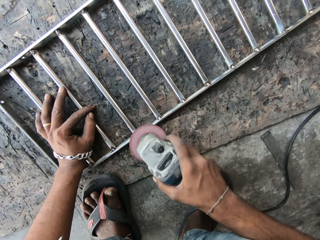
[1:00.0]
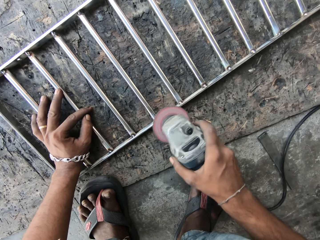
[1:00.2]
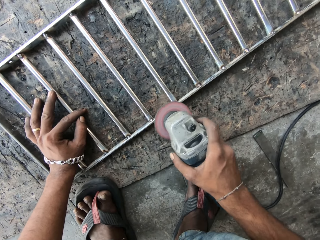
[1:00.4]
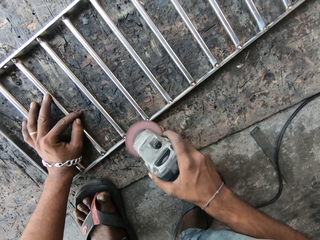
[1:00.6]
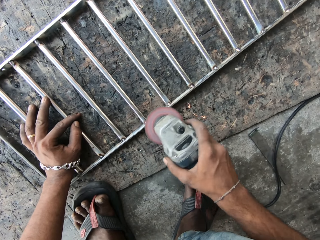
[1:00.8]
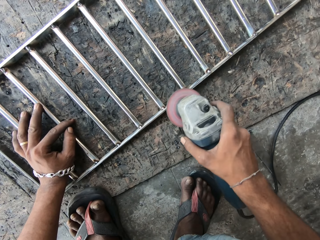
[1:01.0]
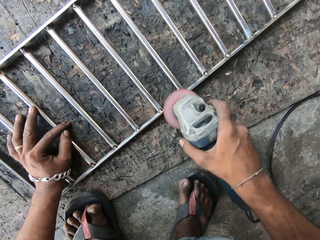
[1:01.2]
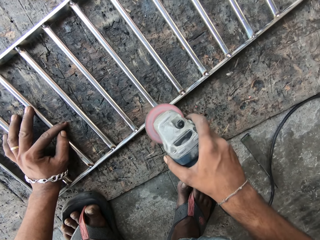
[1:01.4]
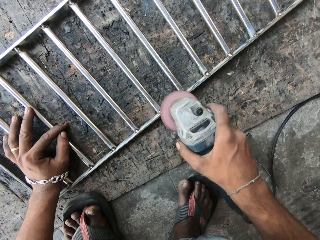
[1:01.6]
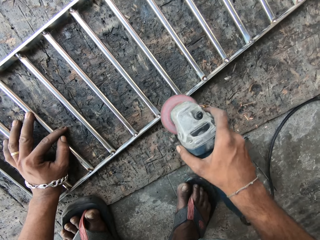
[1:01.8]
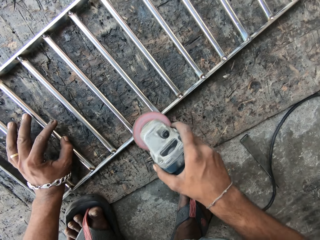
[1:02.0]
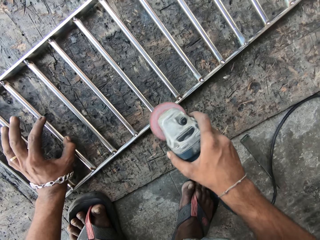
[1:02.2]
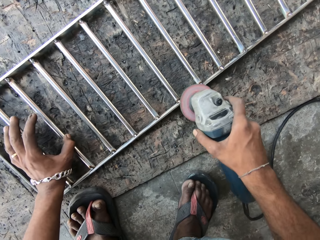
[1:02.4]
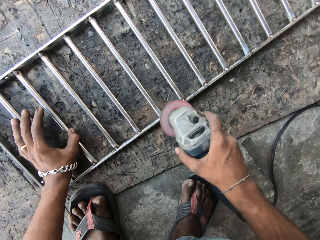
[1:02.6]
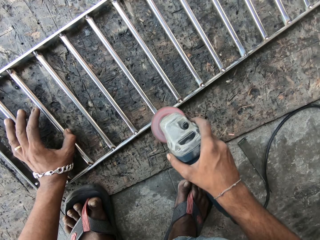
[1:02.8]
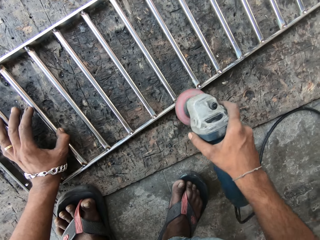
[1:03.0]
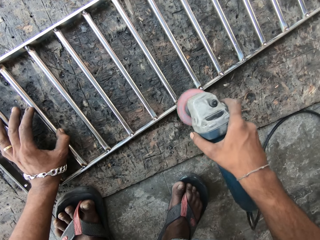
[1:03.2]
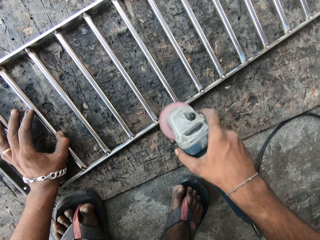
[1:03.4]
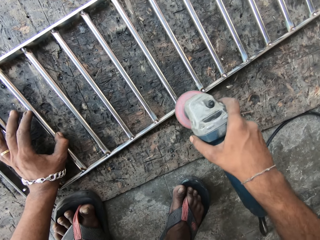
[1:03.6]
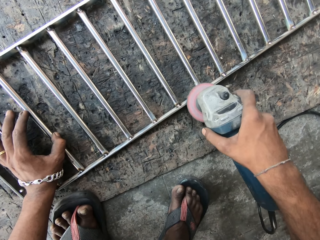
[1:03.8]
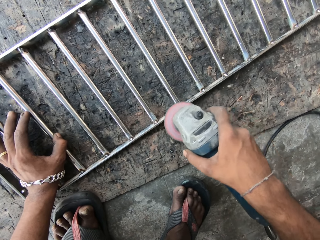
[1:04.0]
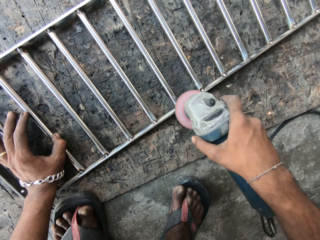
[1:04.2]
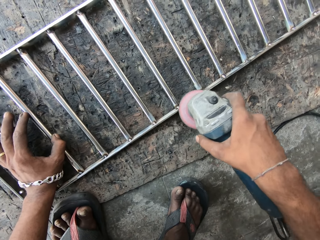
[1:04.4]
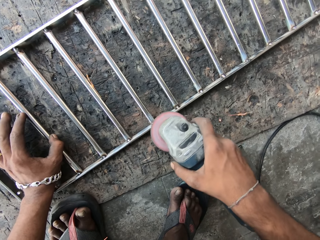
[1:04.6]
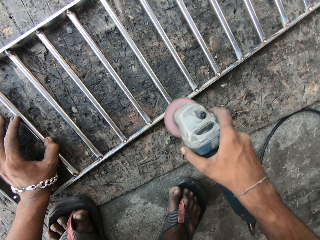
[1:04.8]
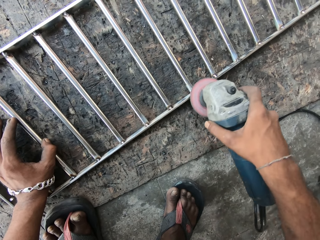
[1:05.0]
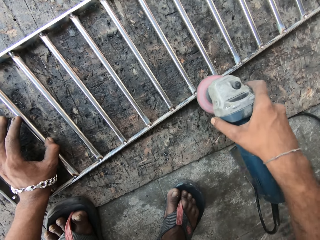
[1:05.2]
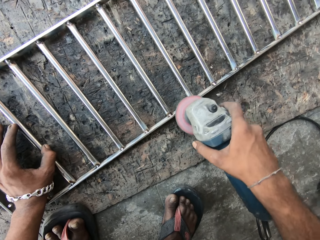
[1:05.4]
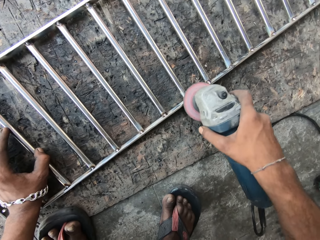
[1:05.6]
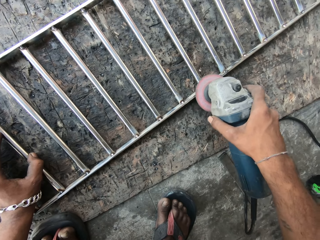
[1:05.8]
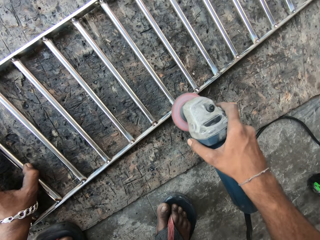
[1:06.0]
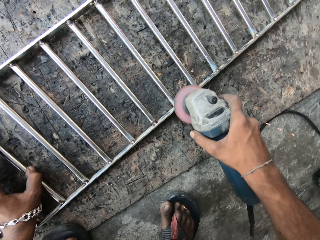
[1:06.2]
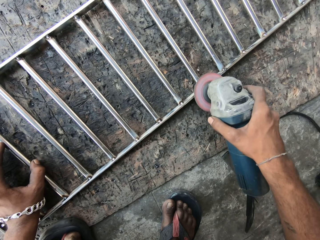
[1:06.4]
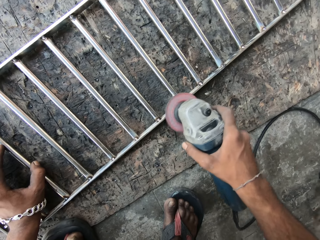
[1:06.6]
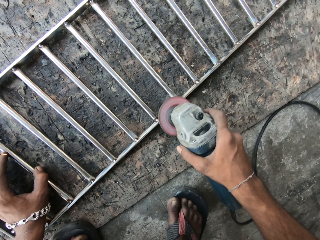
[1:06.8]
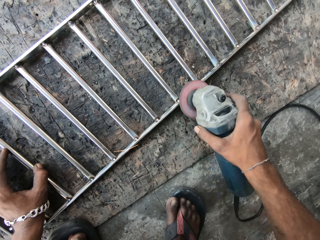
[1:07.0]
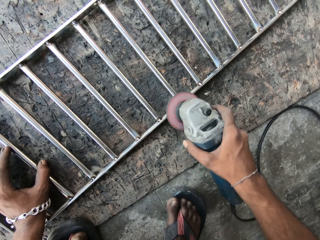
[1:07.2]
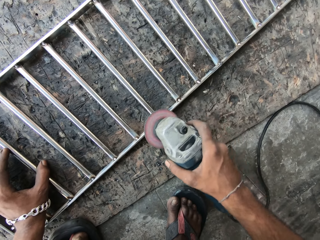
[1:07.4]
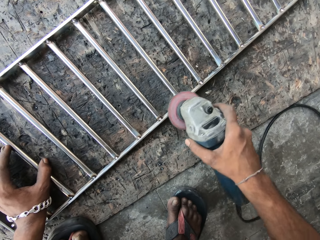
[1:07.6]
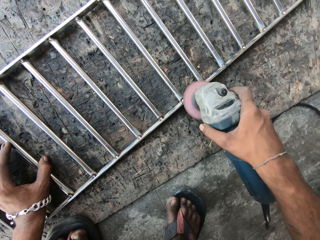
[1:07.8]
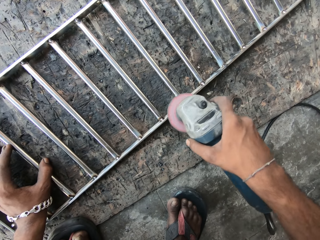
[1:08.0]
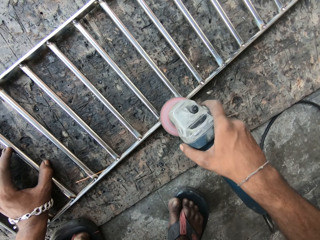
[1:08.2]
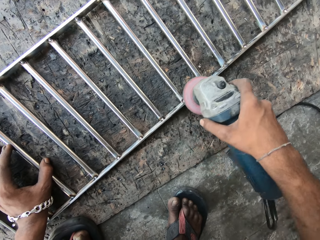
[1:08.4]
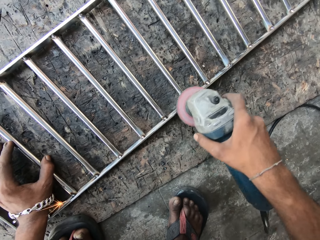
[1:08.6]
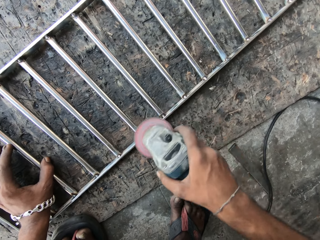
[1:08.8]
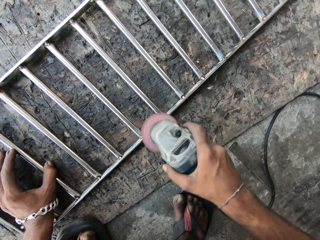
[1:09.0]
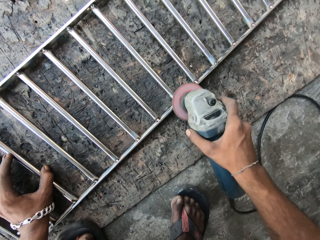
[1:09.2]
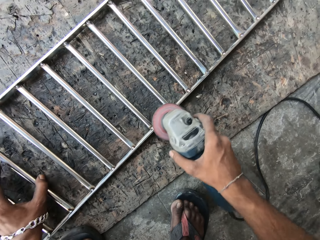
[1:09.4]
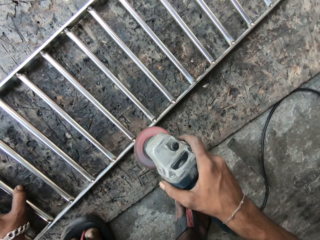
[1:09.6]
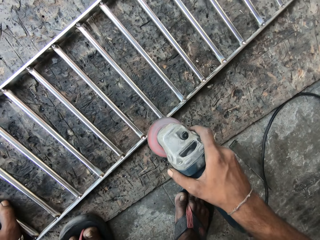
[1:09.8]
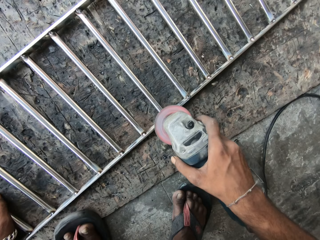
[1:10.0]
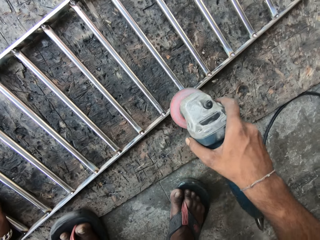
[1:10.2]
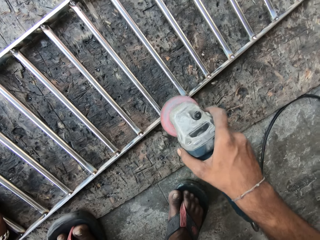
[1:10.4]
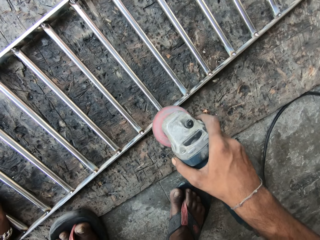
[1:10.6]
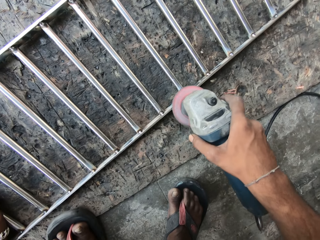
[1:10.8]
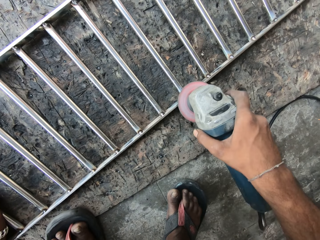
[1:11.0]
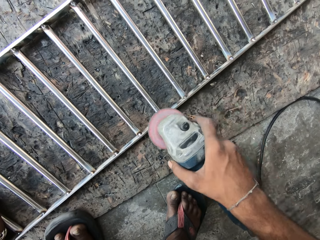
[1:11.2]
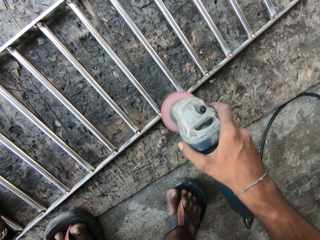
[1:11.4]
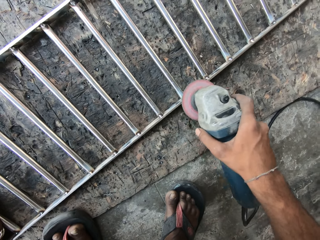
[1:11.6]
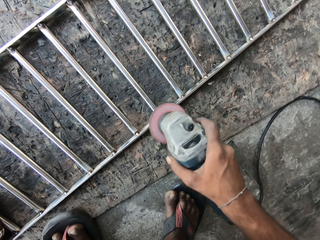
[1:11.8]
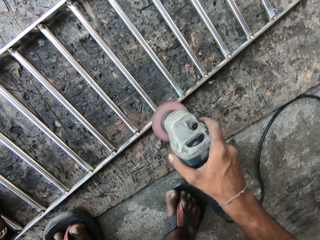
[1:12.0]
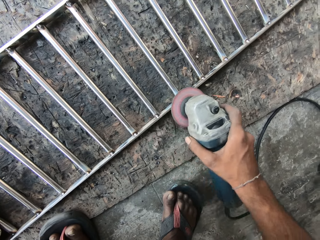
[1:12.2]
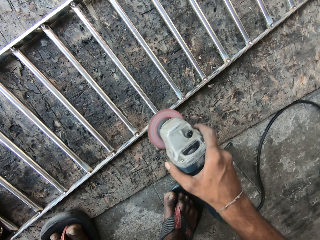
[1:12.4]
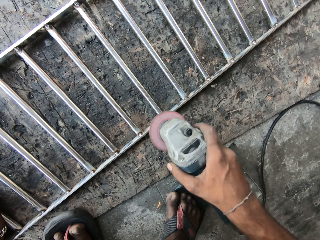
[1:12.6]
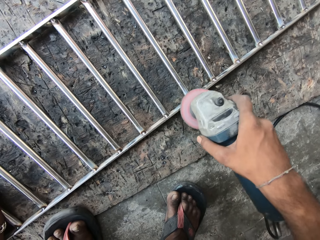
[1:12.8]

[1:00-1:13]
The camera wearer moves the metallic baluster on the floor with his left hand. He moves it again. He polishes the metallic baluster on the floor with the angle grinder in his right hand.

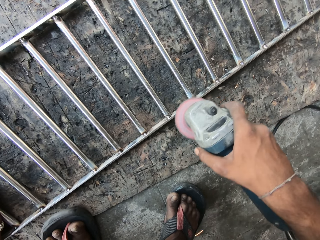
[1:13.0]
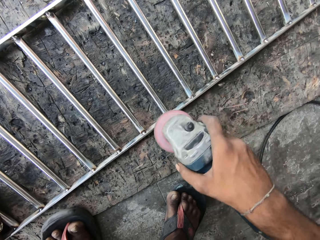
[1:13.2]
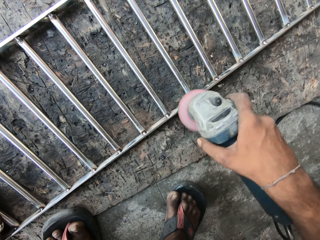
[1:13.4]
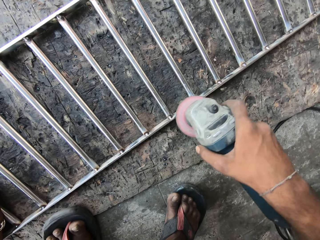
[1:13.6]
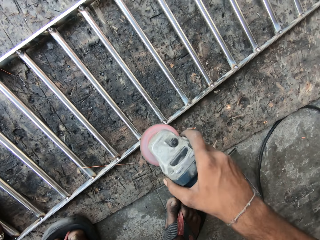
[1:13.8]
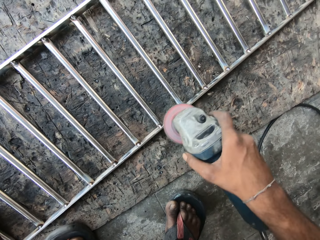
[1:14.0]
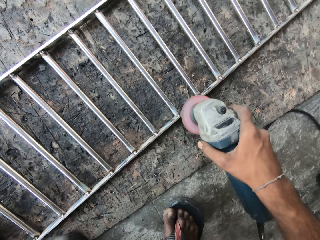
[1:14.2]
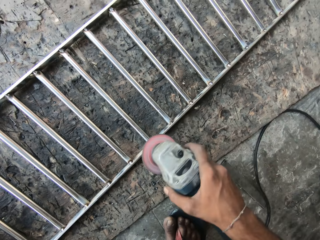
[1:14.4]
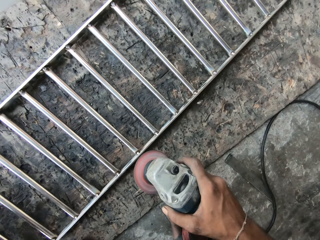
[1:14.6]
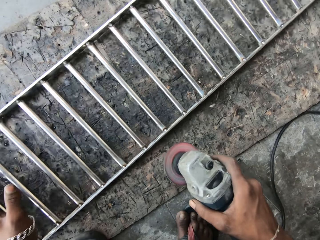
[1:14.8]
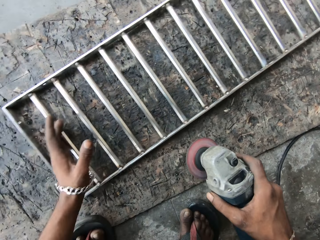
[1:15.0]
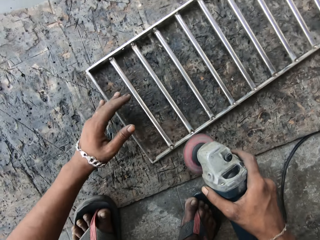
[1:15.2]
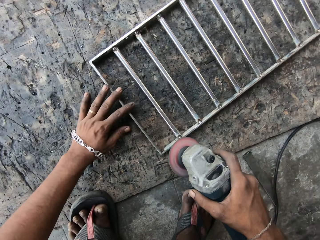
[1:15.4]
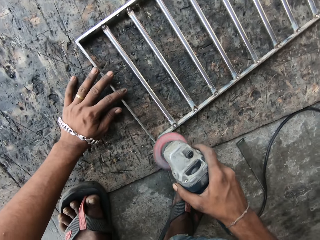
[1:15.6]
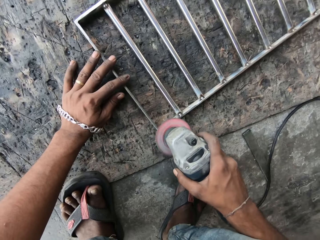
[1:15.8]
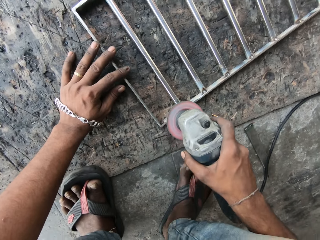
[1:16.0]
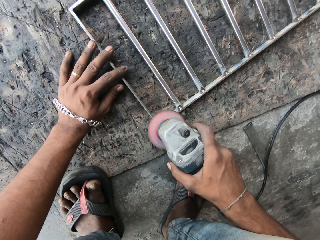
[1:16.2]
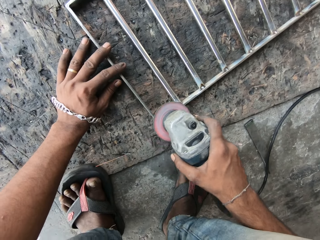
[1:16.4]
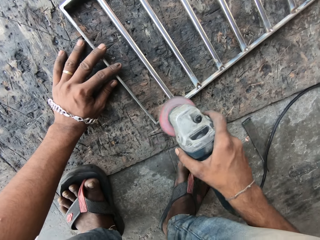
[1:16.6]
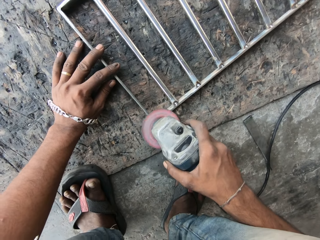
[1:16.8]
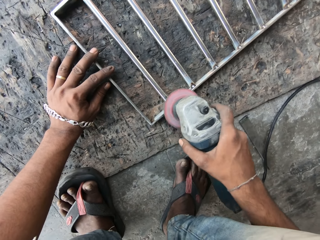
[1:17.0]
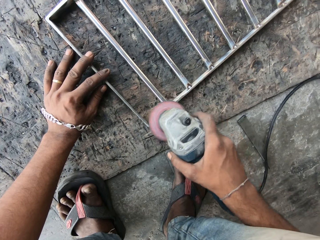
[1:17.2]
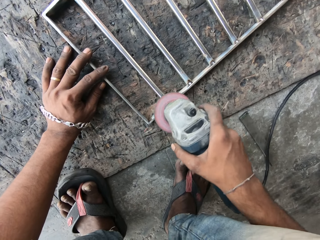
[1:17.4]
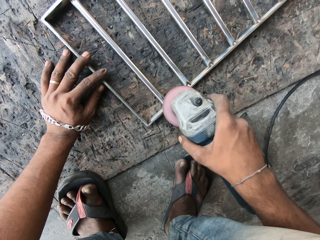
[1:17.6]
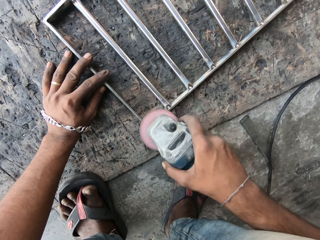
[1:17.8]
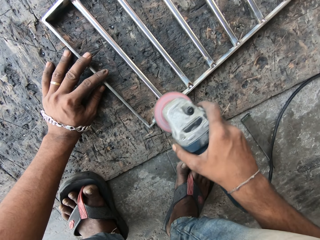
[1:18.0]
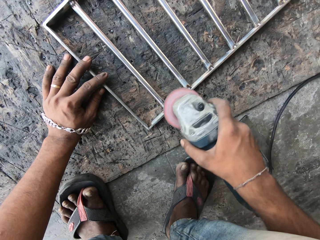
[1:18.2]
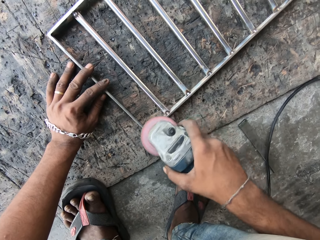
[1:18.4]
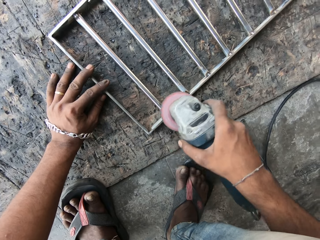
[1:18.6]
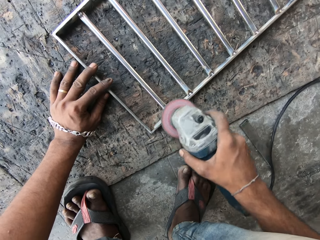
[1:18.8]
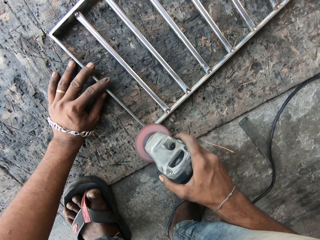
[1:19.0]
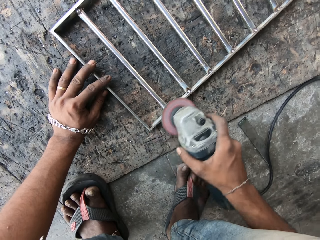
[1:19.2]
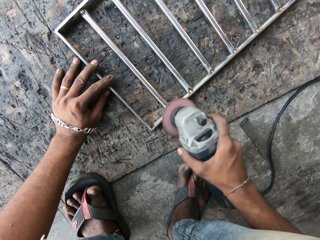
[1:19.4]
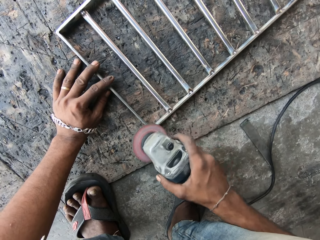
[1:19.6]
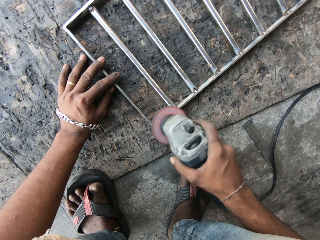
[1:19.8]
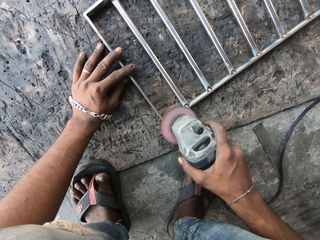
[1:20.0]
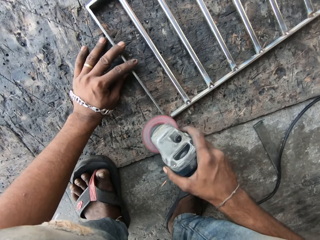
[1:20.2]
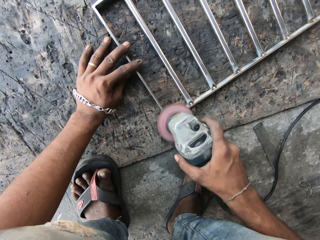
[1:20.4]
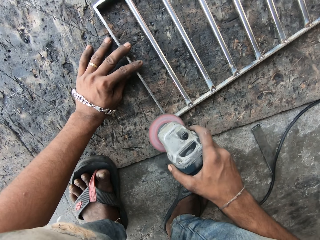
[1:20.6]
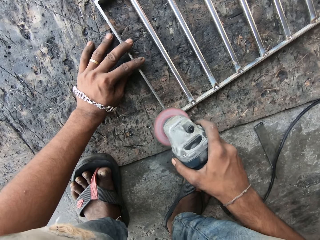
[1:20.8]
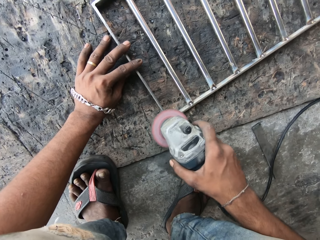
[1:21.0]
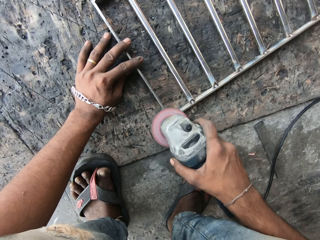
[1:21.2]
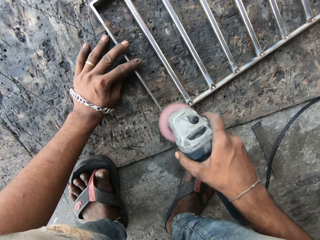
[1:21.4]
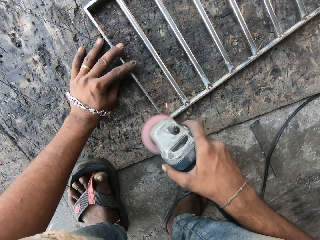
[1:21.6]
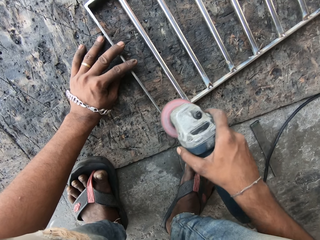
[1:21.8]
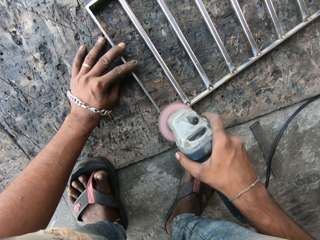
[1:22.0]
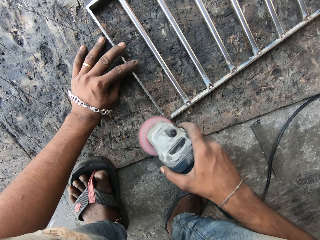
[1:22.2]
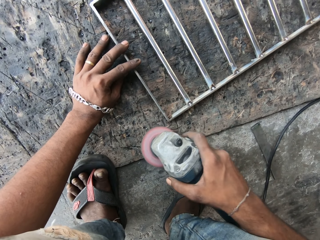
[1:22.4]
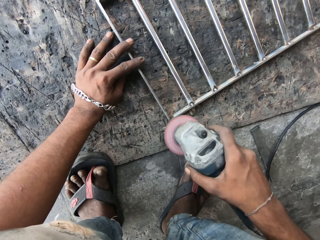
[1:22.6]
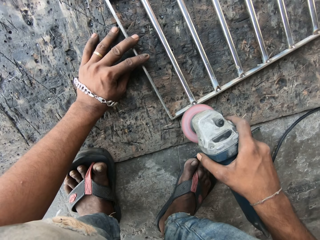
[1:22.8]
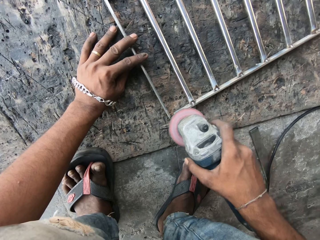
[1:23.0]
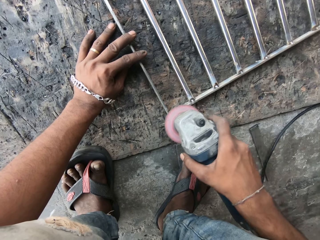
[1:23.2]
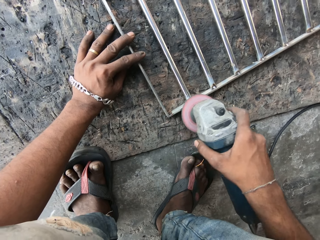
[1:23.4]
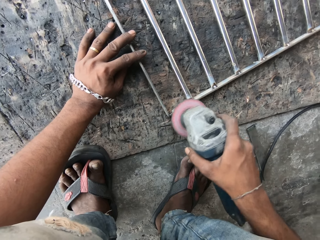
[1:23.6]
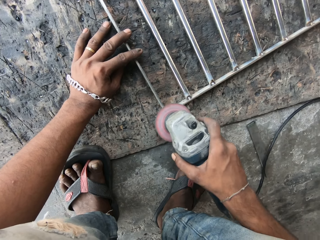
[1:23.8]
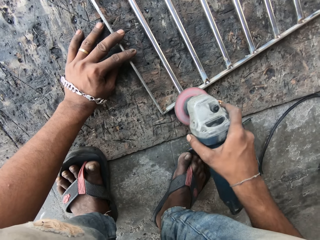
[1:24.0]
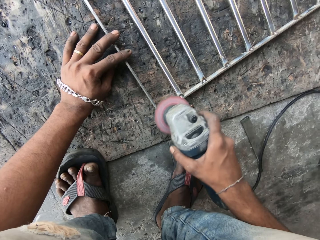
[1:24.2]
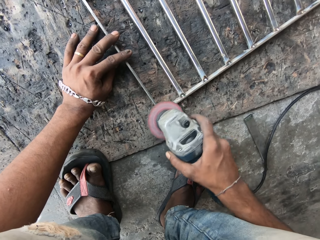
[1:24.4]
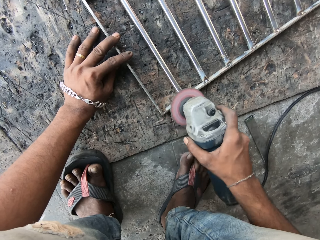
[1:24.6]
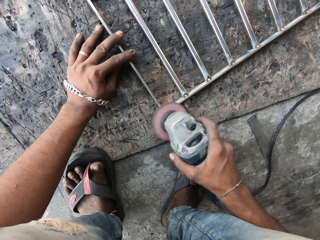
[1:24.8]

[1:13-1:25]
The camera wearer moves the metallic baluster on the floor with his left hand. He puts his left hand on the metallic baluster. He polishes the metallic baluster on the floor with the angle grinder in his right hand.
